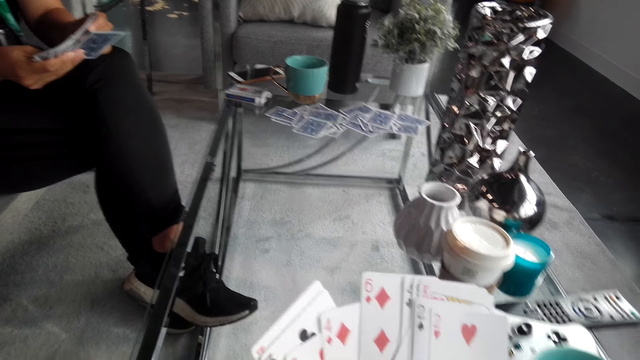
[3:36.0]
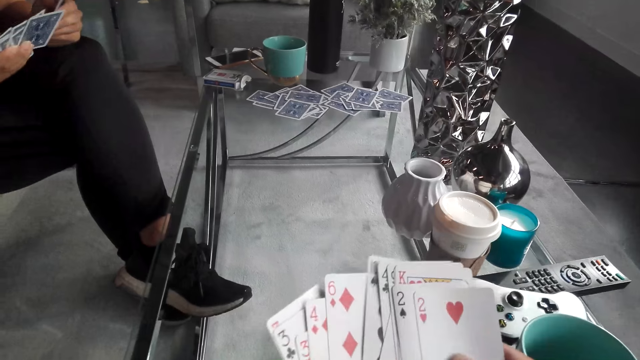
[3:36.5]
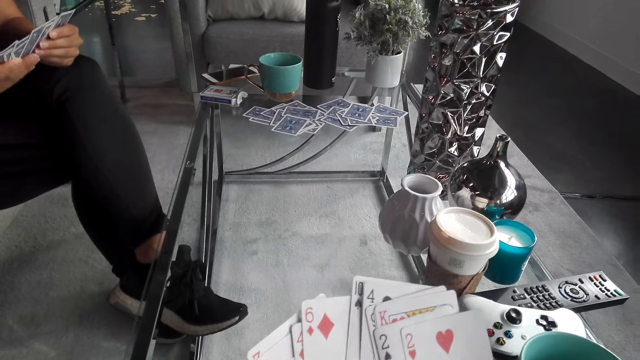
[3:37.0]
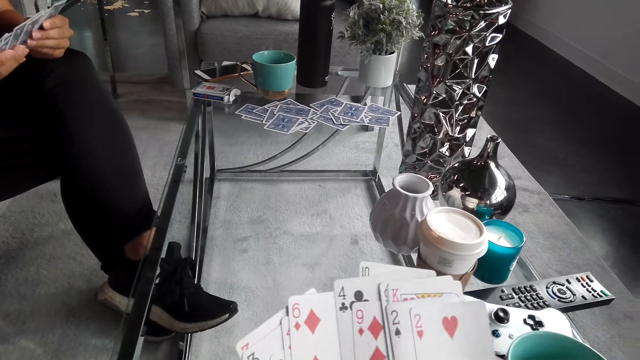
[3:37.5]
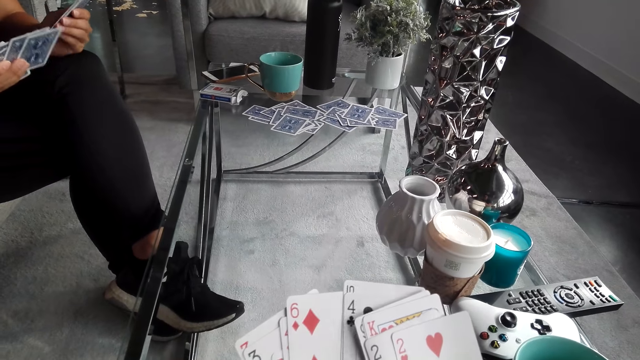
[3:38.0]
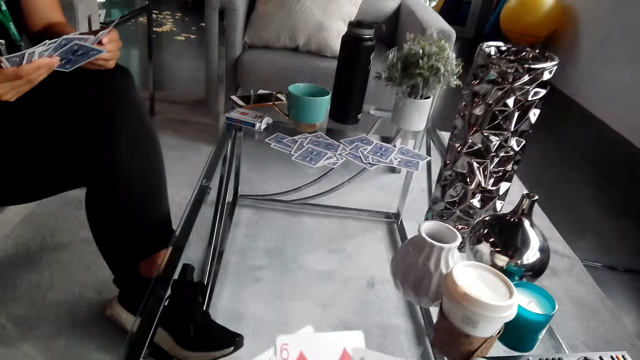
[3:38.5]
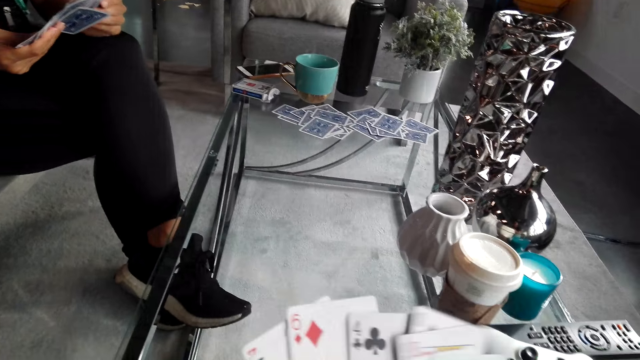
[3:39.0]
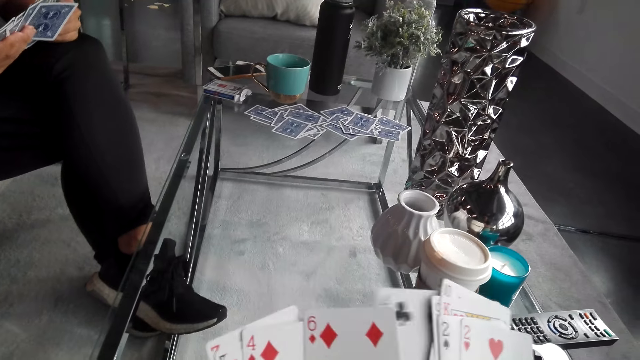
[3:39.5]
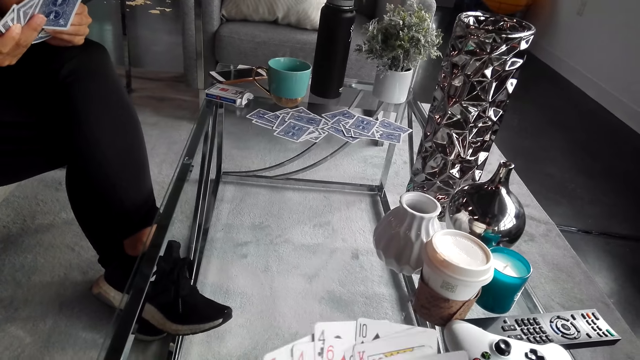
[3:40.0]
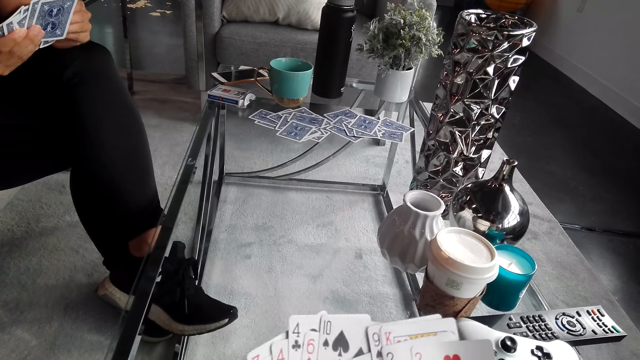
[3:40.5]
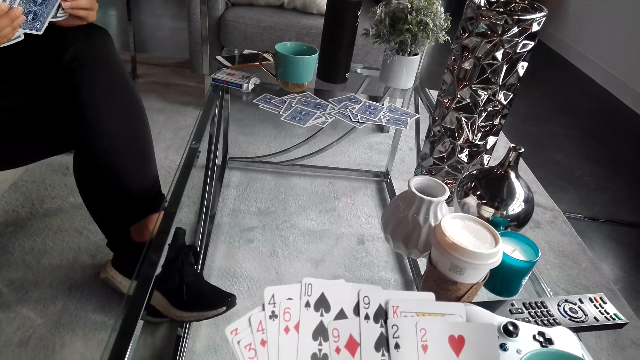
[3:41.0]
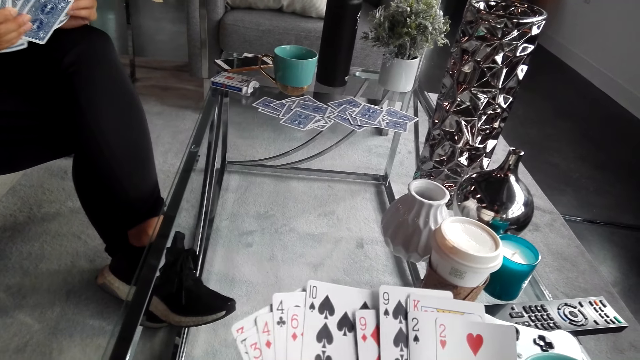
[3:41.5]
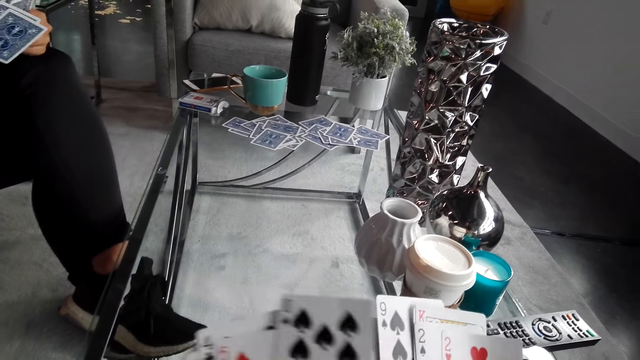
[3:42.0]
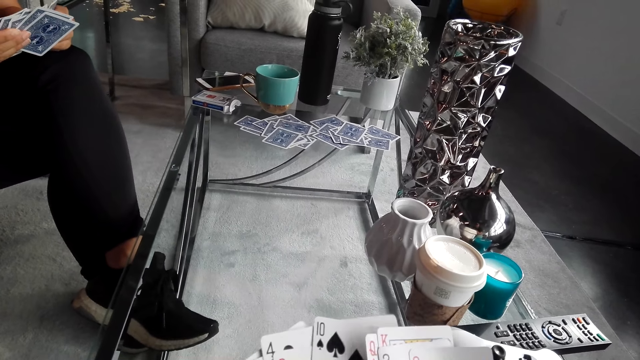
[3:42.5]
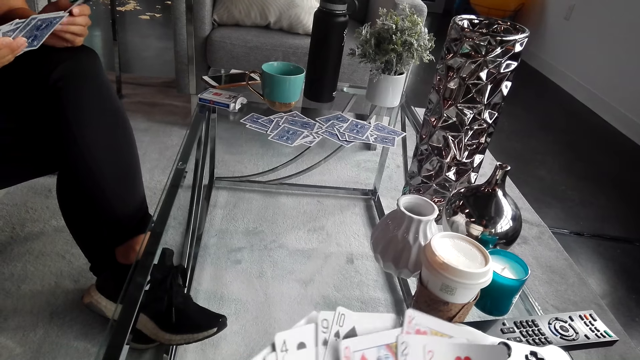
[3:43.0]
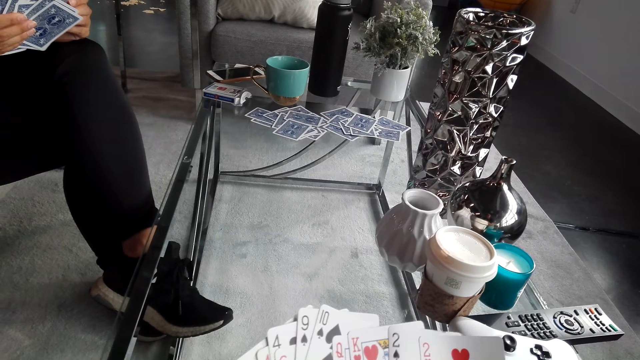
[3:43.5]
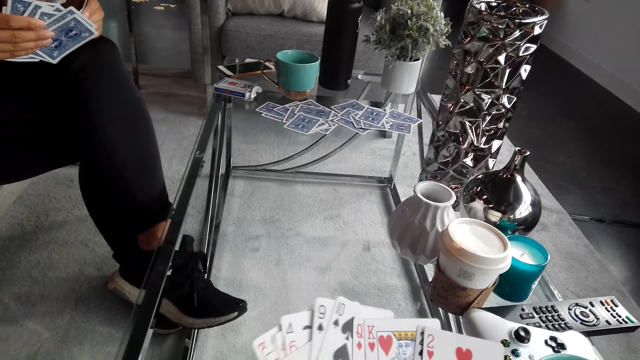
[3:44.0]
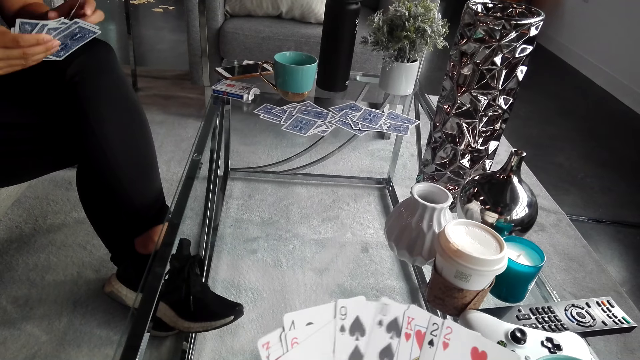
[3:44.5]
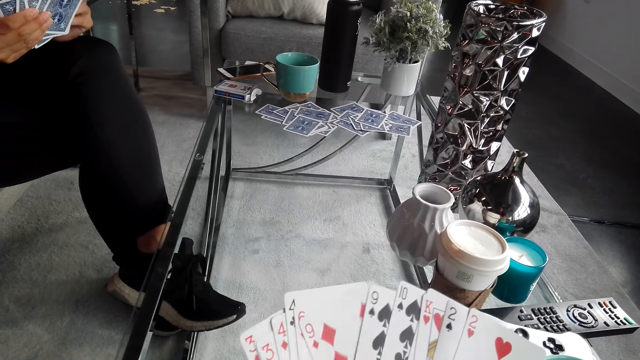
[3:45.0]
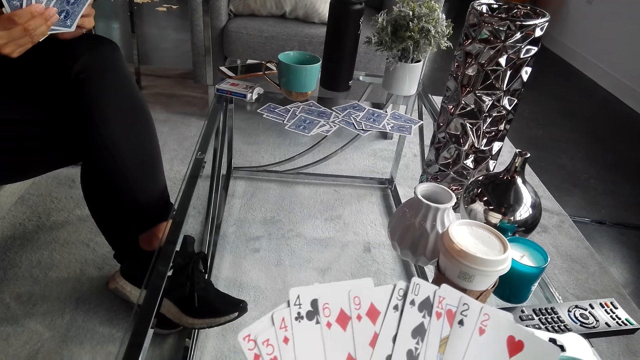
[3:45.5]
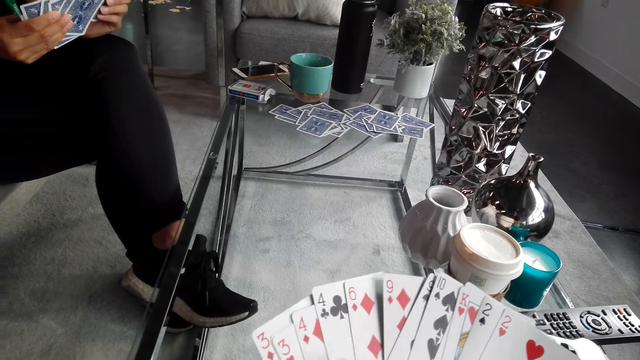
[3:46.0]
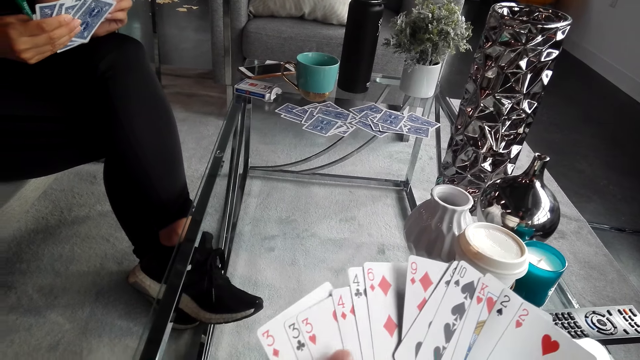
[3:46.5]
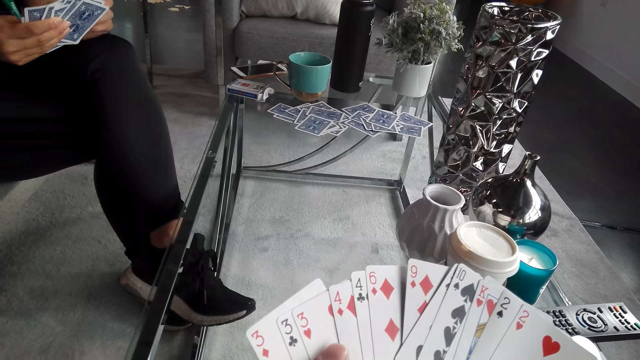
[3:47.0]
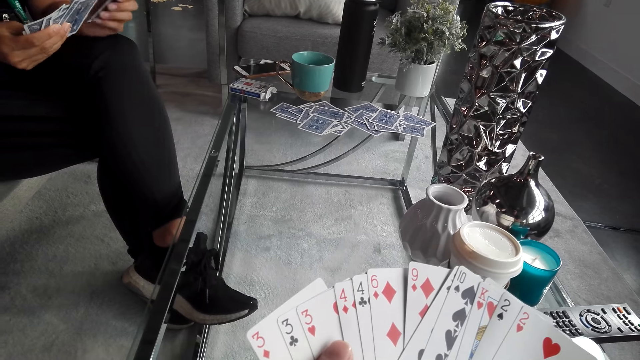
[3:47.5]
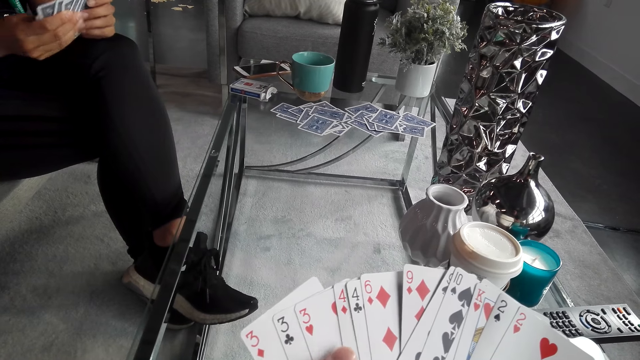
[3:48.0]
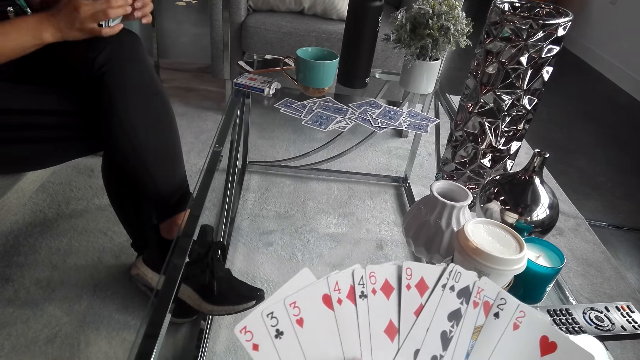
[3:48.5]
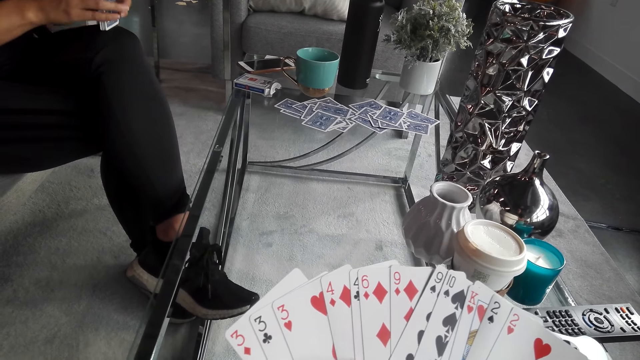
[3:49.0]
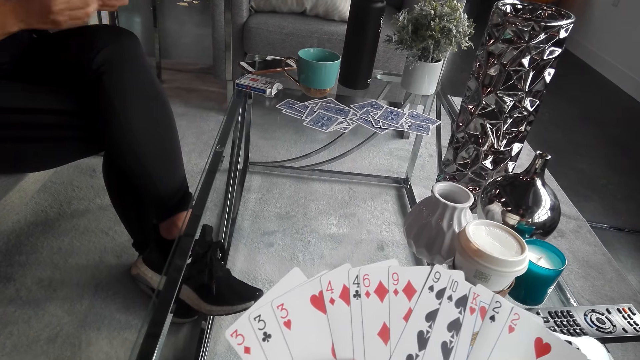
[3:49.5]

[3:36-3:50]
The camera wearer turns around. A man shuffles playing cards. The camera wearer shuffles playing cards. He converses with the man. He arranges the cards on his hands. The man converses with the camera wearer. The camera wearer plays the card game. He arranges the cards on his hands.

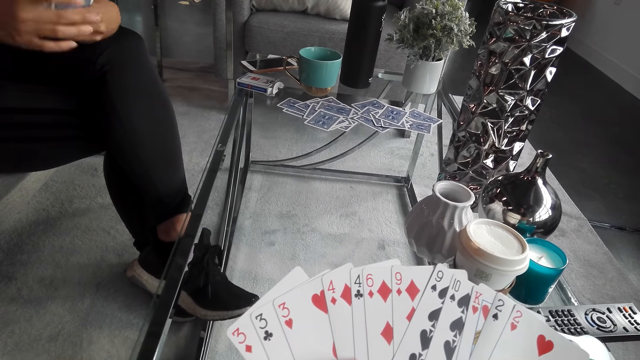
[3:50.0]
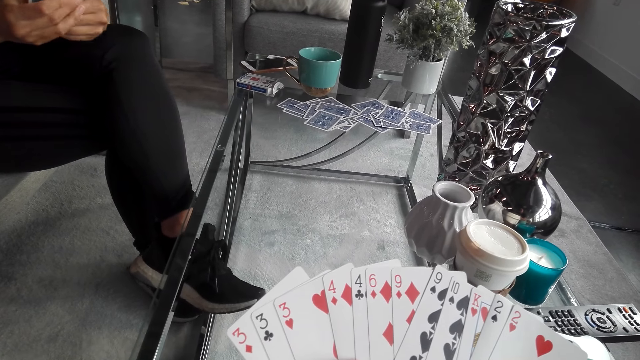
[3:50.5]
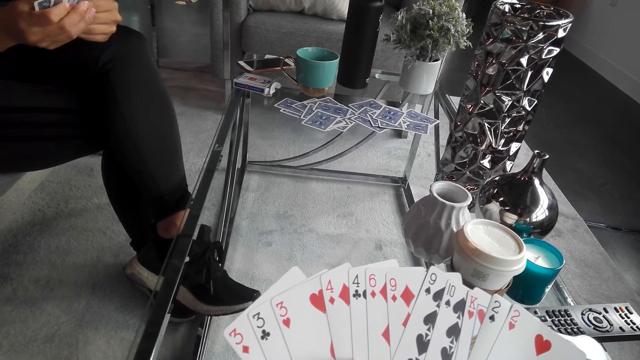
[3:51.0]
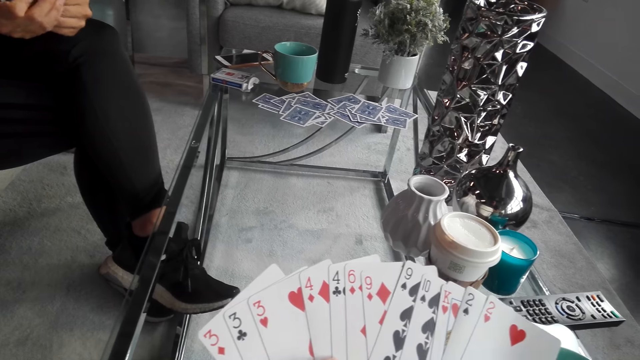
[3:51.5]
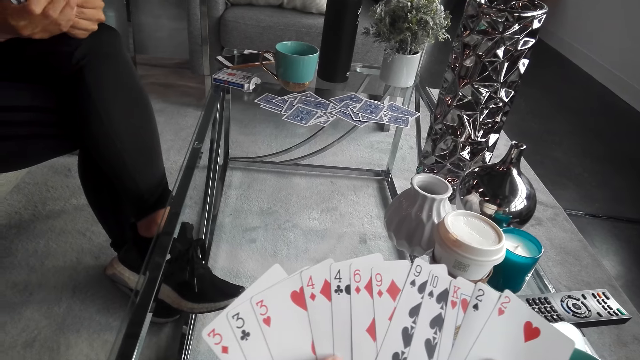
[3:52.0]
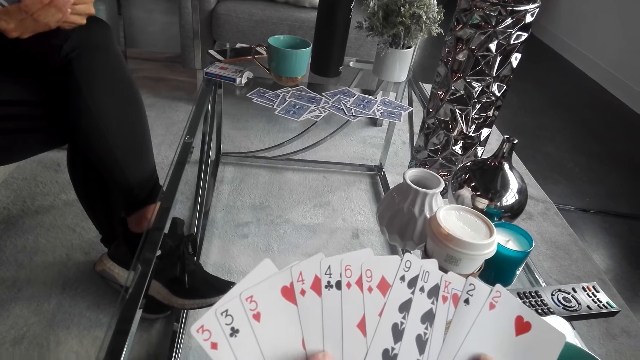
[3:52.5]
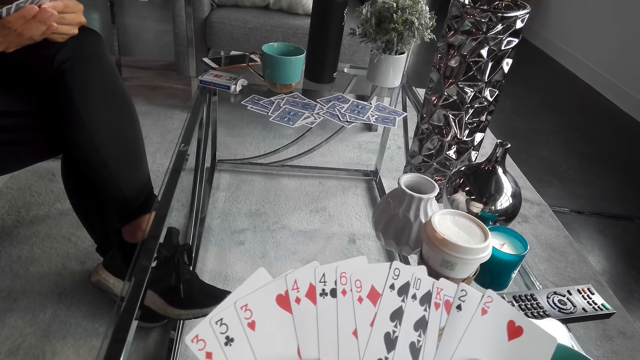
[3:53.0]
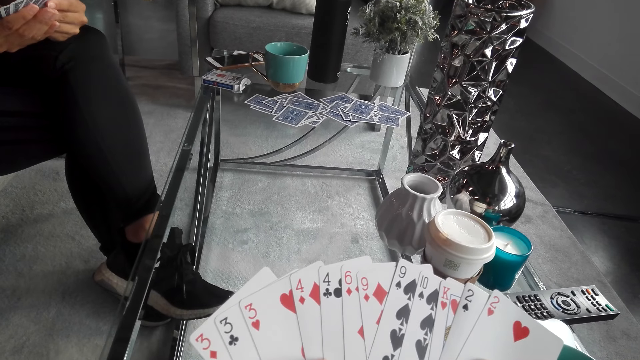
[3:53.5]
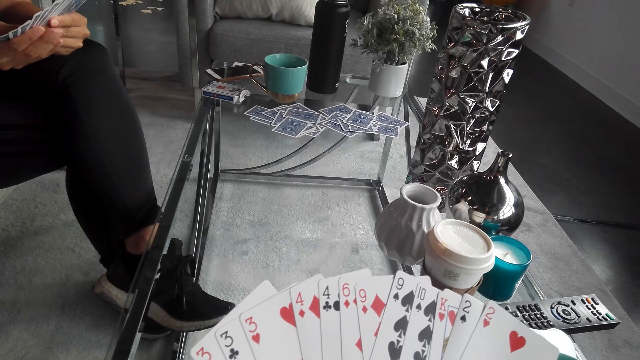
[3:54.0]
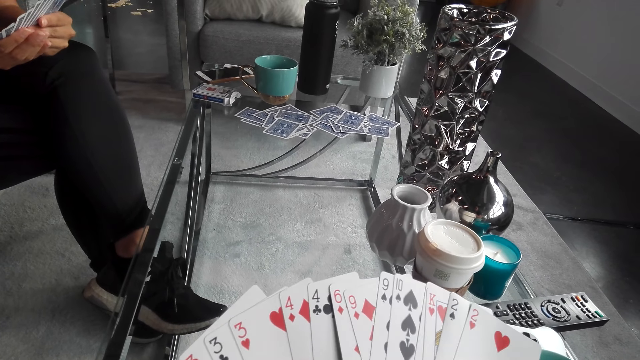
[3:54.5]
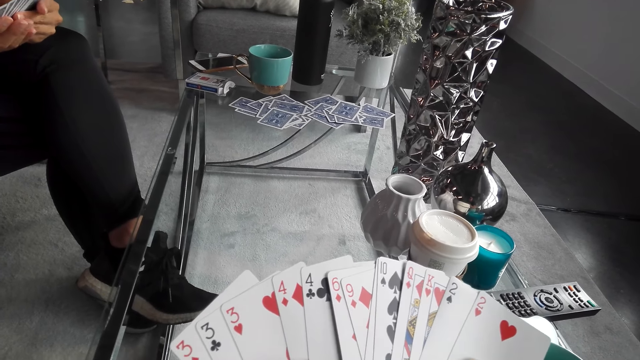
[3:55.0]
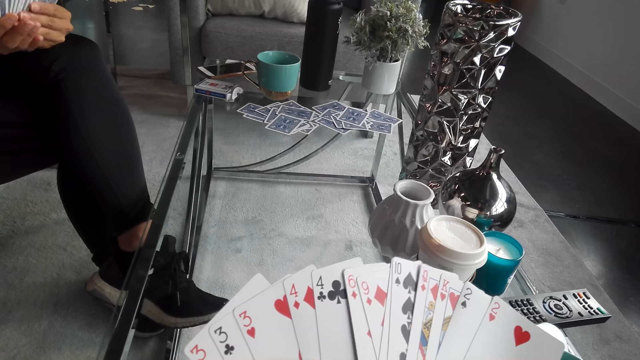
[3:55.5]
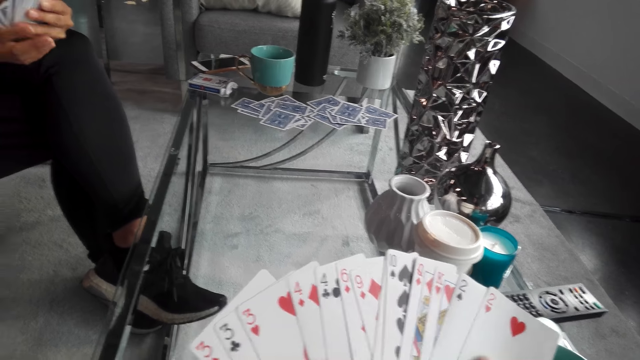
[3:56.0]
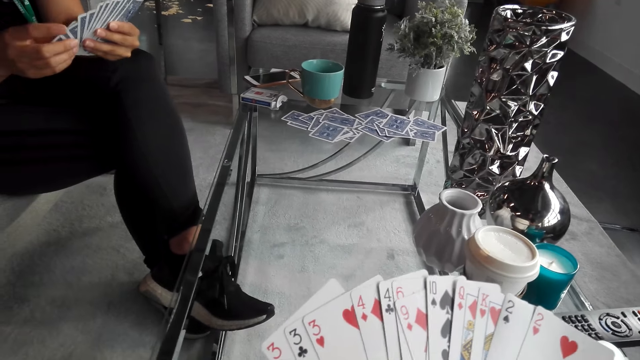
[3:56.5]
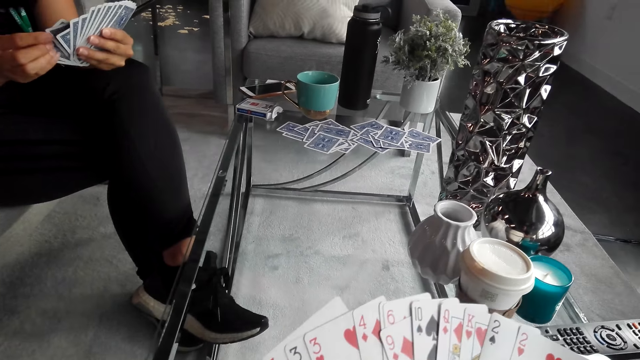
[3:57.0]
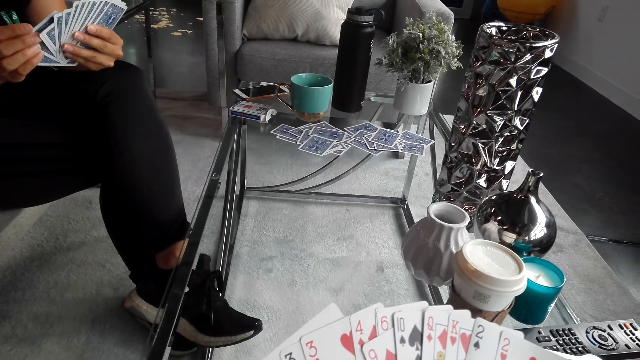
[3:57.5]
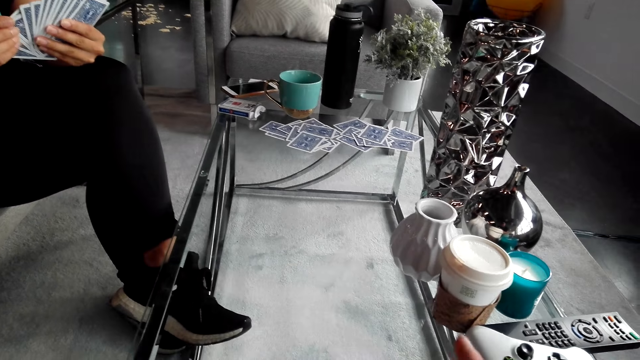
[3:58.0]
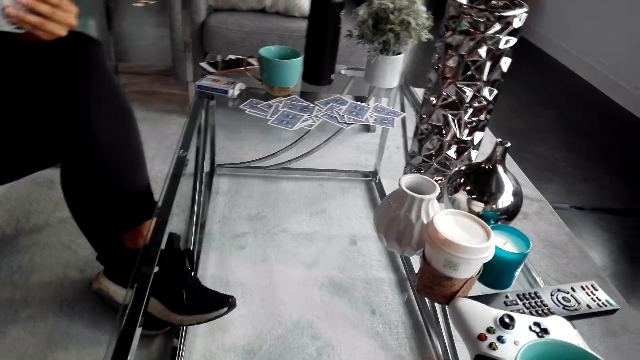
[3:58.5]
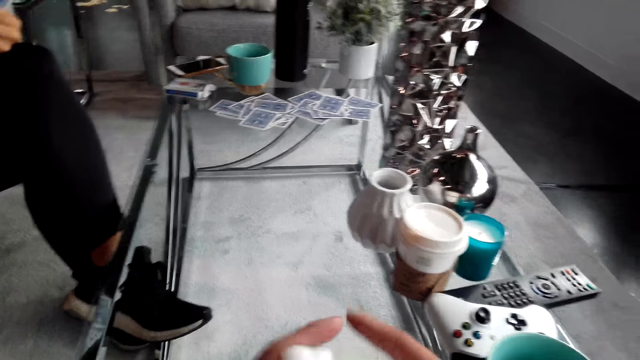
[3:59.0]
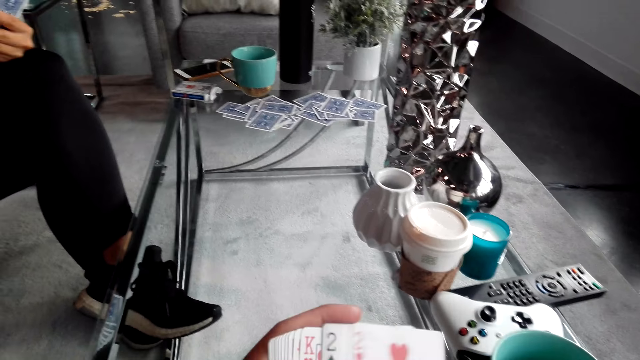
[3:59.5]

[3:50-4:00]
A woman converses with the camera wearer. The camera wearer looks at the card. The woman shuffles playing cards. The camera wearer shuffles playing cards and converses with the woman.
